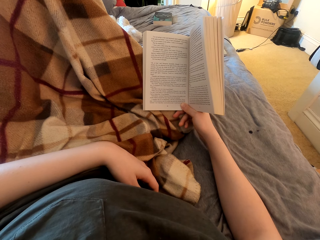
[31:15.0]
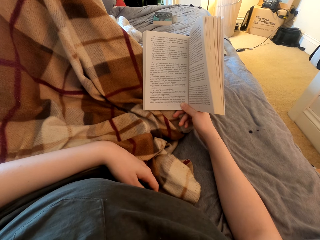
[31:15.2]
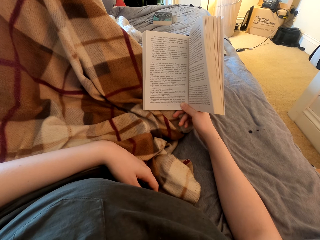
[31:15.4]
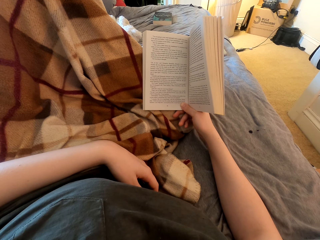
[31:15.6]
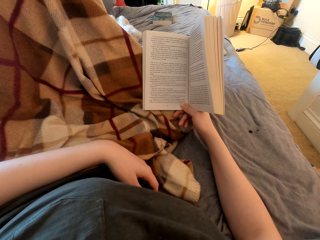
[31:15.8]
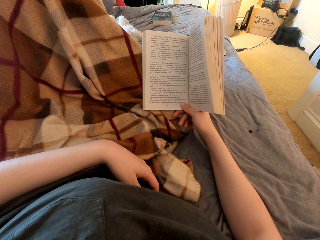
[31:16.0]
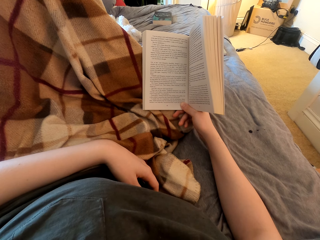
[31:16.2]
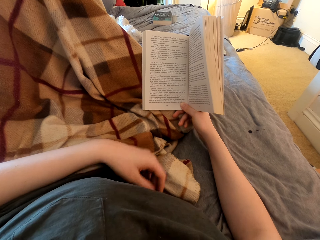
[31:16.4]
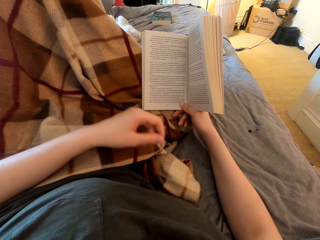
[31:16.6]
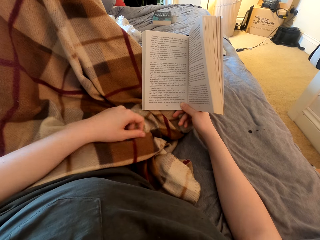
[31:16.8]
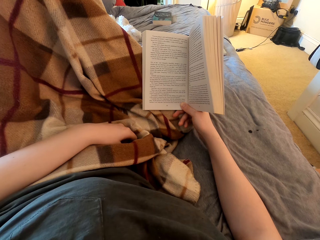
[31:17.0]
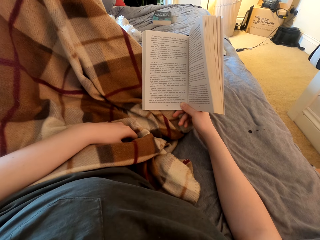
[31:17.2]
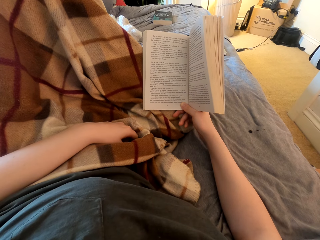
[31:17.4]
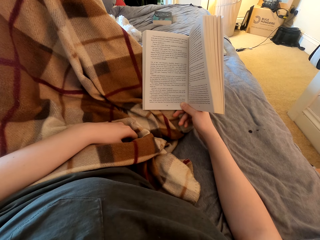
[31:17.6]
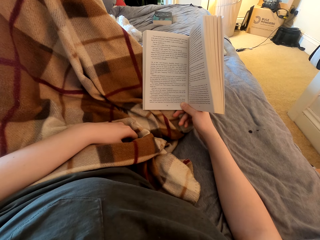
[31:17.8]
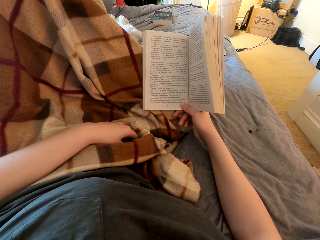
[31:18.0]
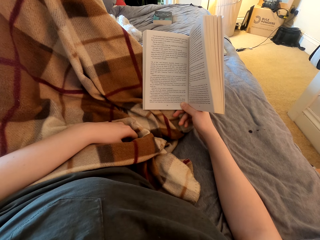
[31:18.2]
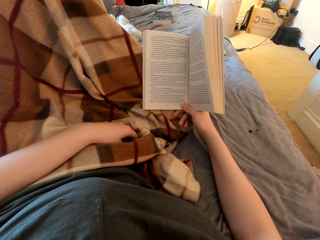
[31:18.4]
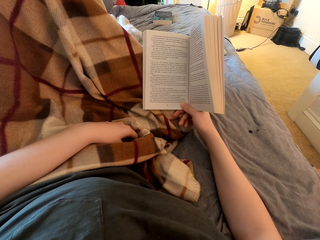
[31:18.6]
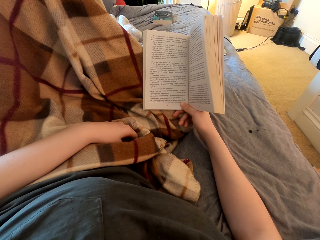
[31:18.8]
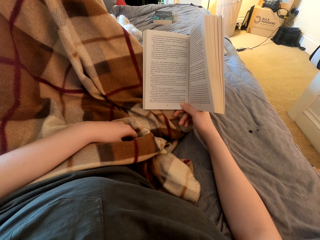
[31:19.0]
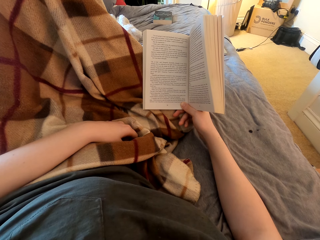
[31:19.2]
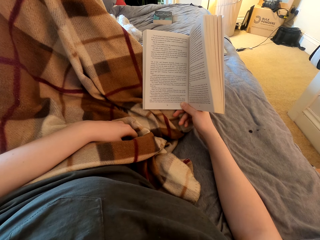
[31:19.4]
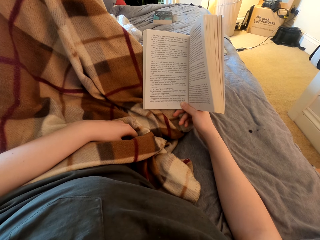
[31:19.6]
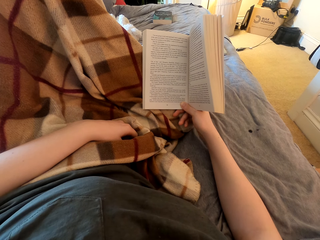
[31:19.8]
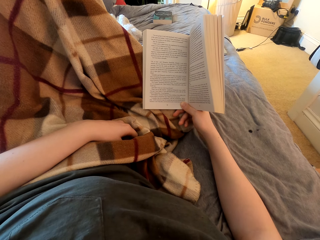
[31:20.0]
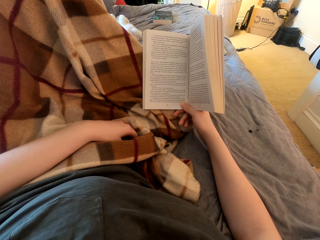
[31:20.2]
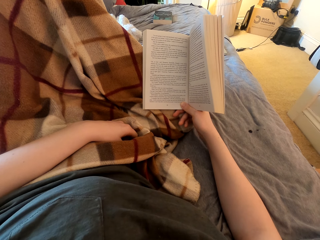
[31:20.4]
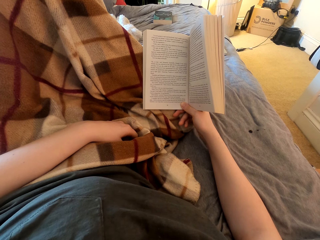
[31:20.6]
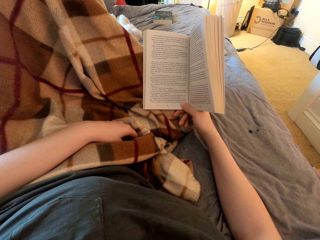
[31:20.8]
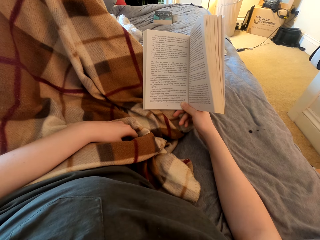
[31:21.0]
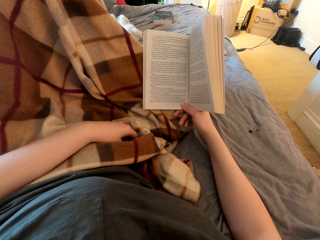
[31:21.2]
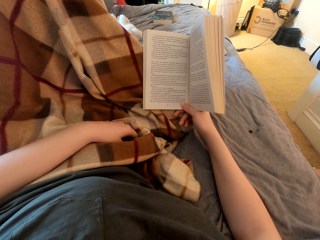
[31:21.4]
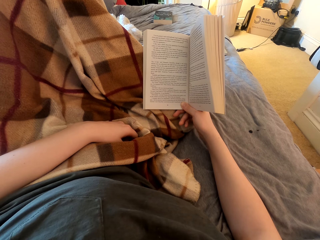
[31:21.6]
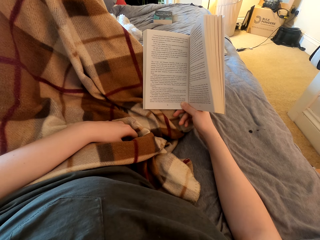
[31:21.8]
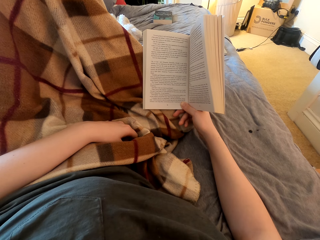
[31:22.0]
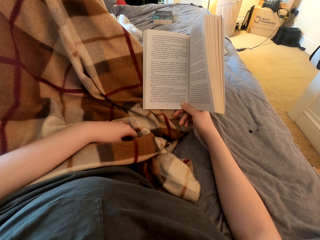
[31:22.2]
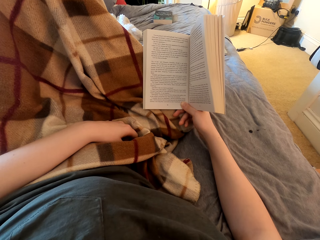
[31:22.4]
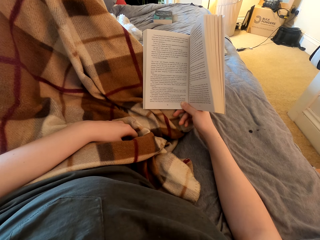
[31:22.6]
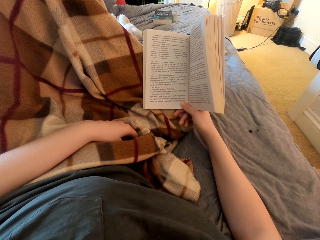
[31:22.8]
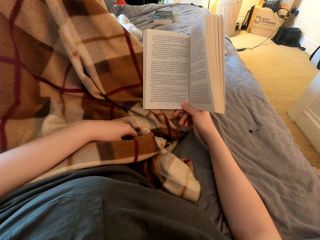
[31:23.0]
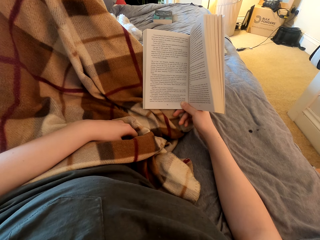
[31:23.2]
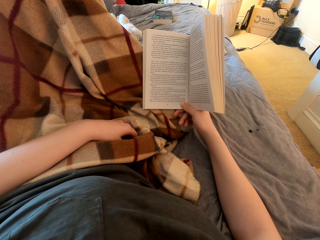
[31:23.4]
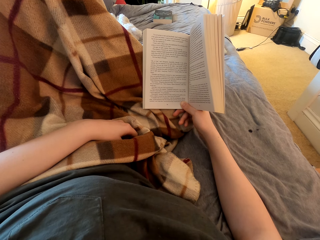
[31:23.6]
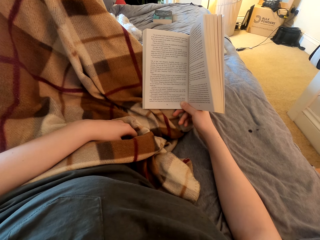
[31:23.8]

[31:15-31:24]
The camera wearer lifts up the hand. They read a book.

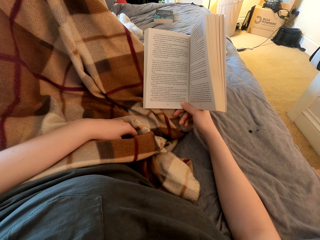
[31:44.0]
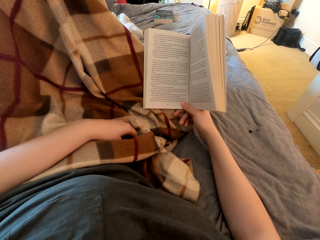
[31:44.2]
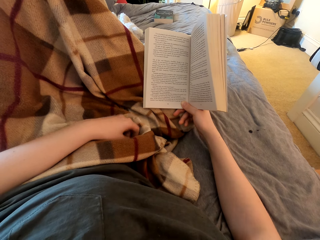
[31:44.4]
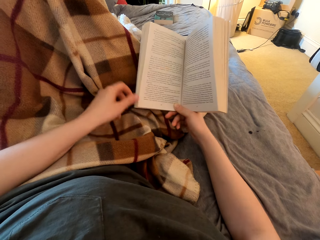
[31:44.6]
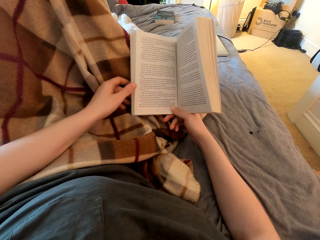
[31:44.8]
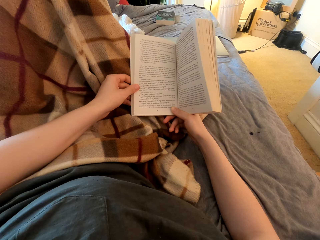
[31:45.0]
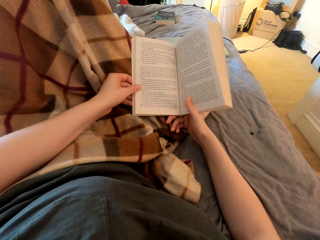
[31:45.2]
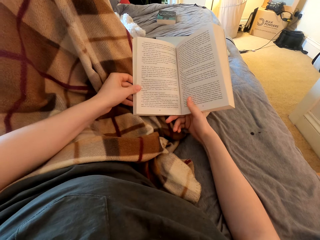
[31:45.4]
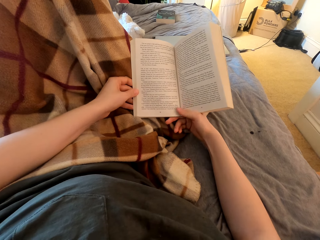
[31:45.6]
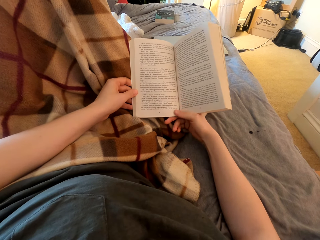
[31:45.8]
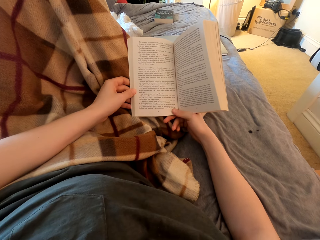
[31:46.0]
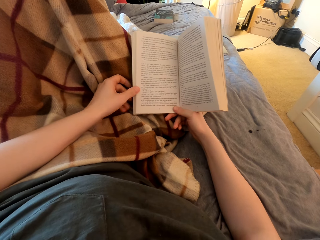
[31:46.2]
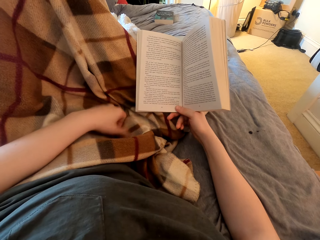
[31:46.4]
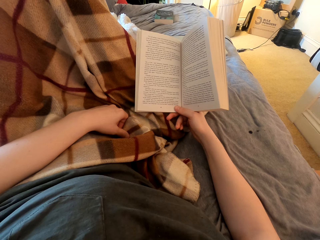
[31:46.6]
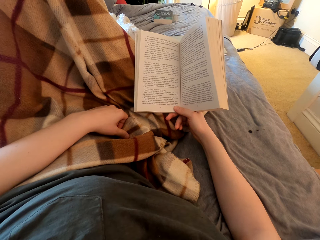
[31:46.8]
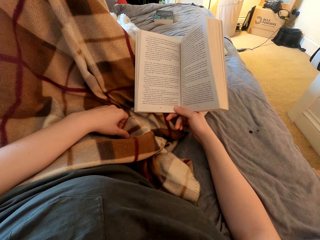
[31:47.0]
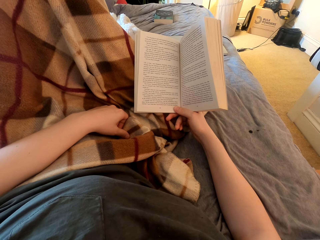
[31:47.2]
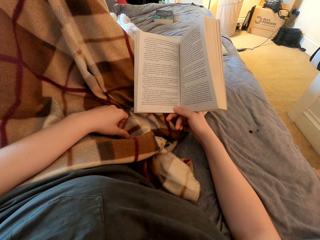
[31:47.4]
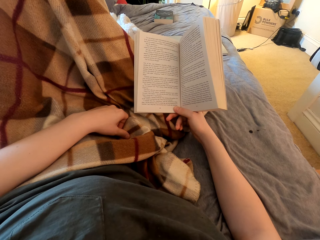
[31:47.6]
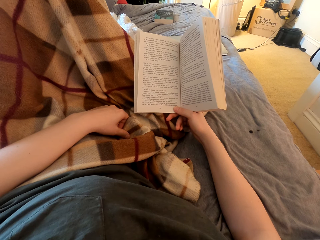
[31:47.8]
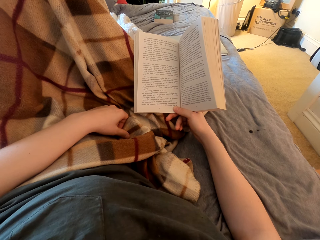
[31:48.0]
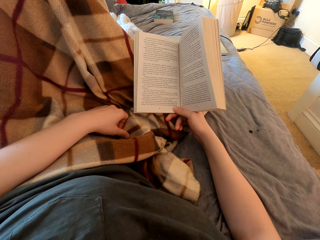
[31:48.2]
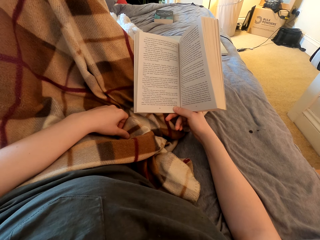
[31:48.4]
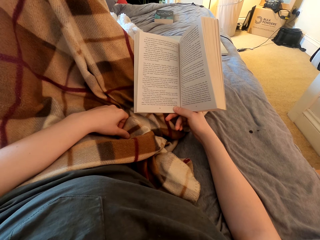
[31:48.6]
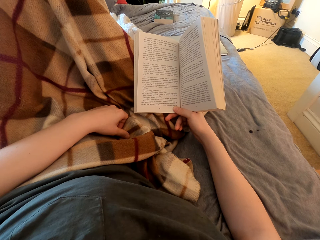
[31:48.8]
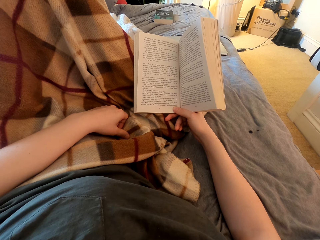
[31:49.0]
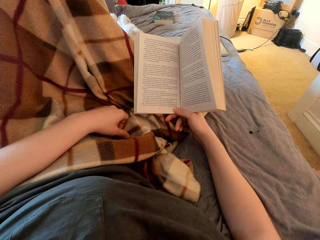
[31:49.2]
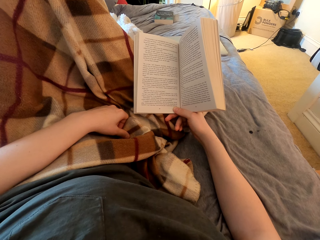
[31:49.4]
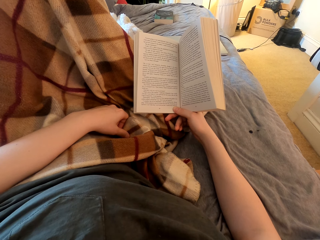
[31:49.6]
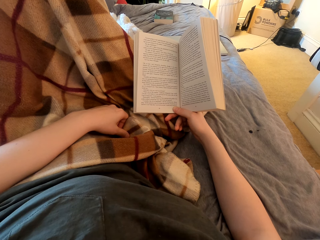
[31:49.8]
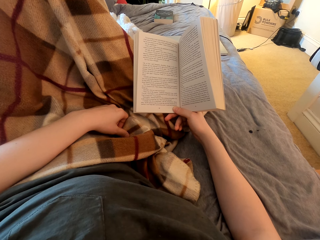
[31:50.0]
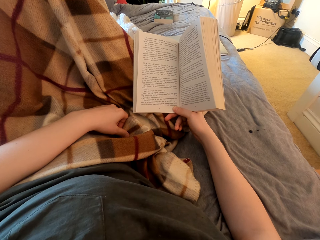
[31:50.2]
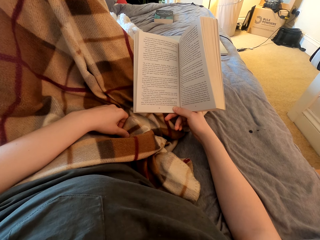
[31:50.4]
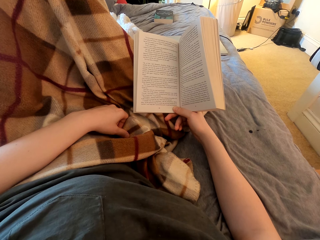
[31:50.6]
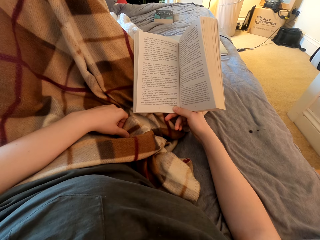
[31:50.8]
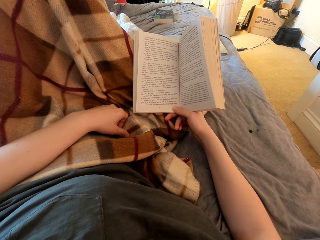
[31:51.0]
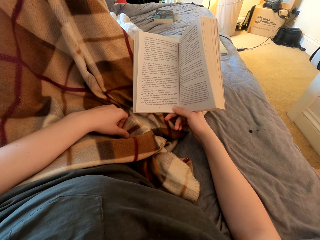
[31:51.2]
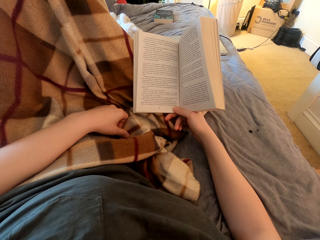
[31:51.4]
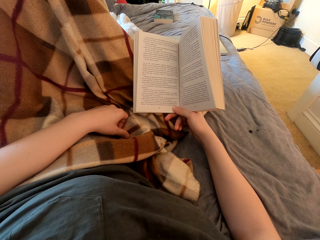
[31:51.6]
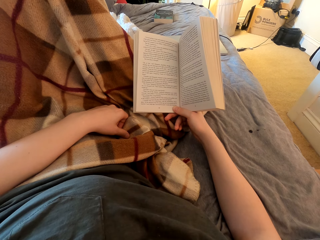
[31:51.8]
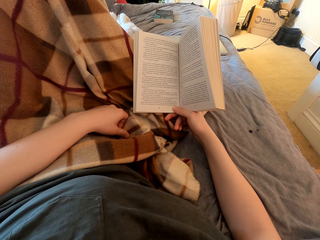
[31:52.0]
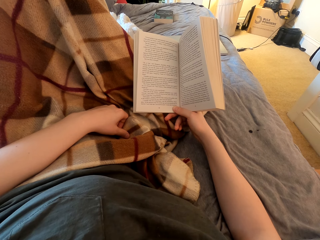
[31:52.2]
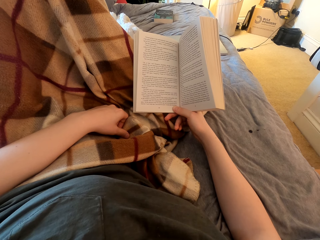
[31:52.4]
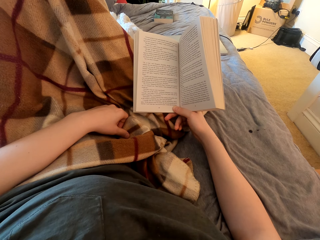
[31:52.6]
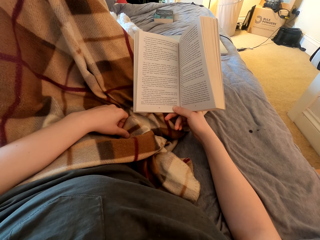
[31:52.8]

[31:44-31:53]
The camera wearer holds a book with both hands. They touch the book, put the hand down and read the book.

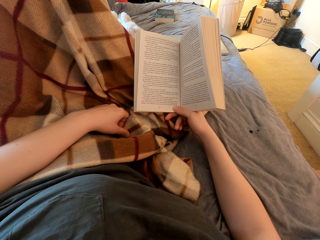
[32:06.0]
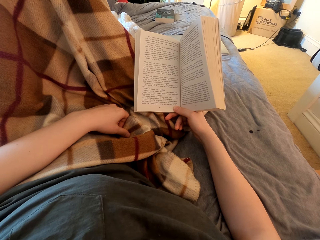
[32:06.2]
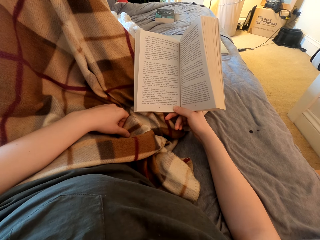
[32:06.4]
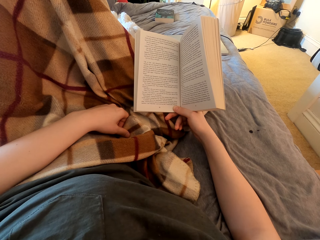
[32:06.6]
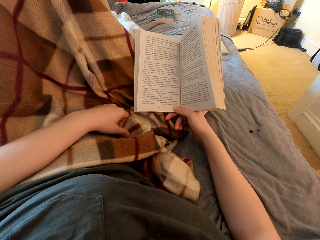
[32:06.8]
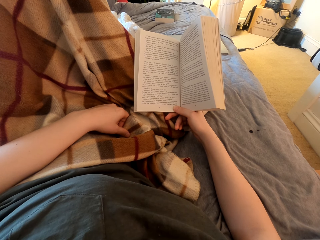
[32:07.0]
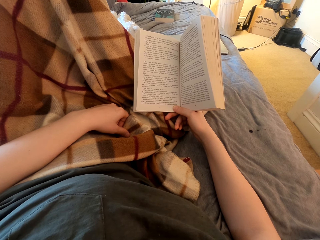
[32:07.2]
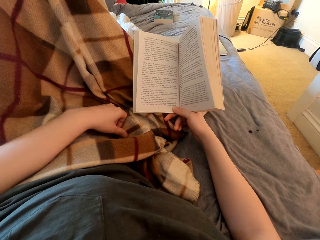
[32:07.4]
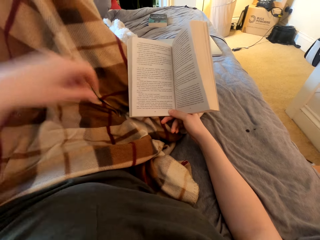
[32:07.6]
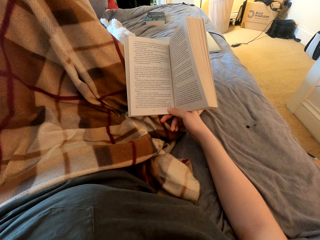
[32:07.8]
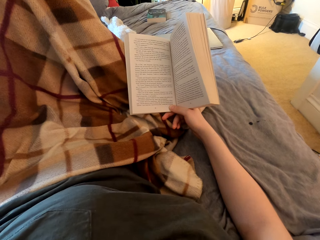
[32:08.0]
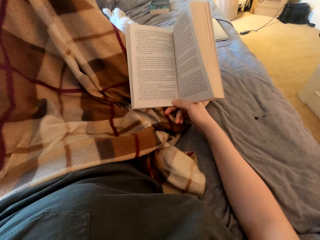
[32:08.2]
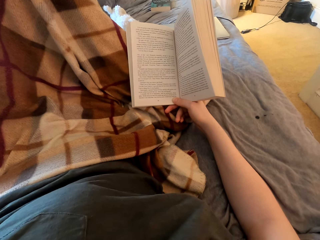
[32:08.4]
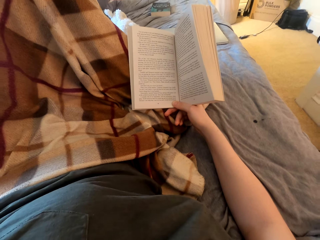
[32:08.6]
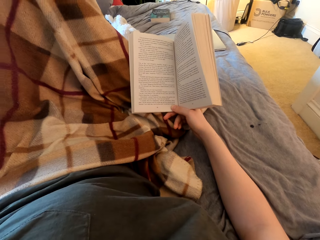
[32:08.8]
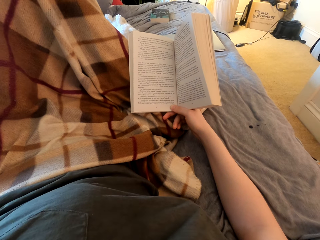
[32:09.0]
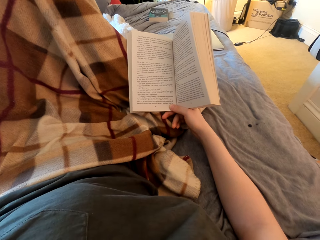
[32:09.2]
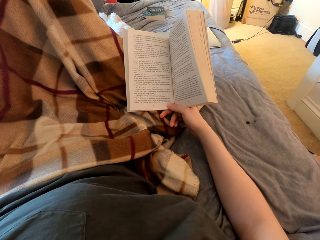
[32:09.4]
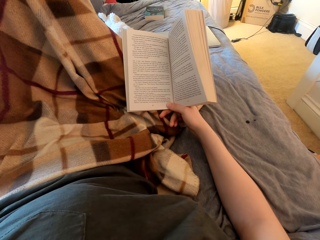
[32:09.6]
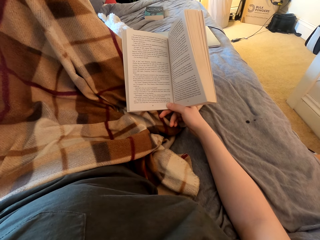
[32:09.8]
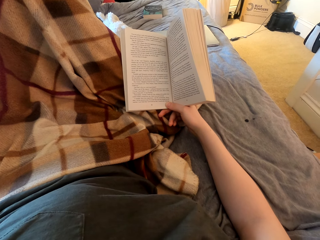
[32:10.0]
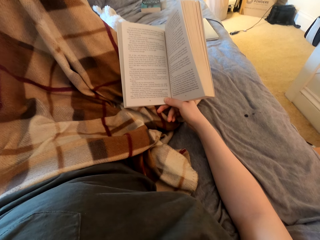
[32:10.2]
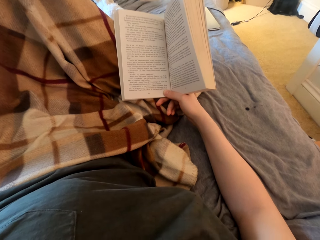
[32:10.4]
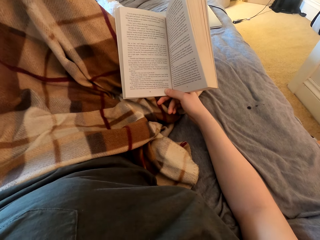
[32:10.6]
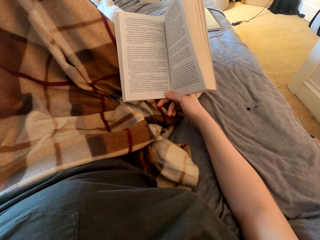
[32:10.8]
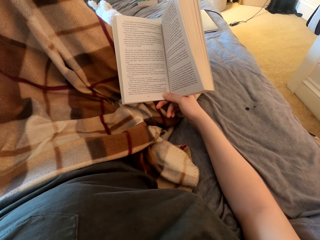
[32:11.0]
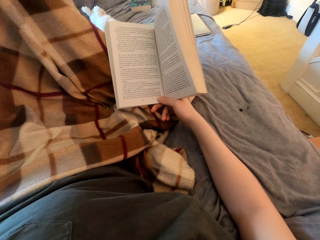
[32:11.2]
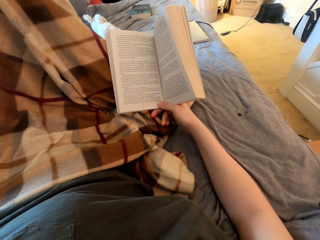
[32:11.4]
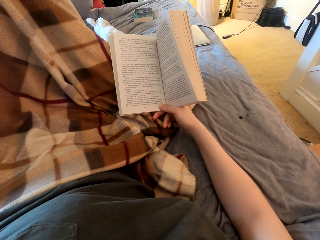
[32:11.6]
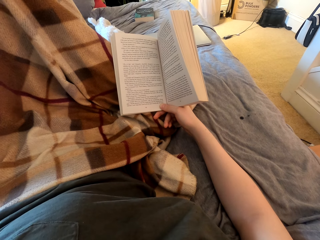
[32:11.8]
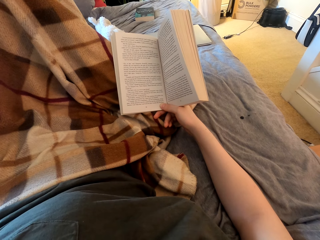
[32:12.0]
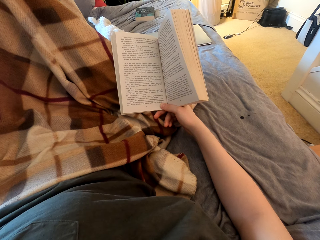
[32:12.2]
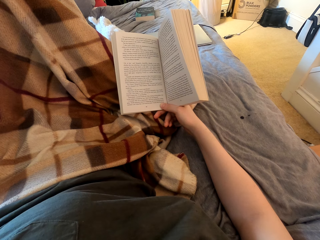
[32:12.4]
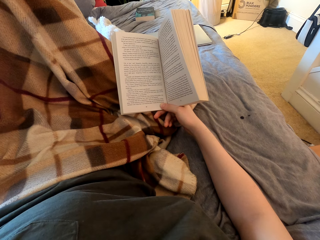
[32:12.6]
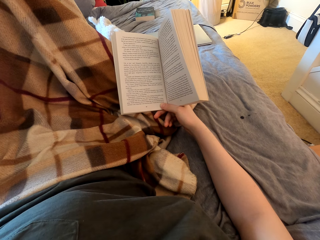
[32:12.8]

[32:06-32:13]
The camera wearer lifts up the hand. They read a book.
